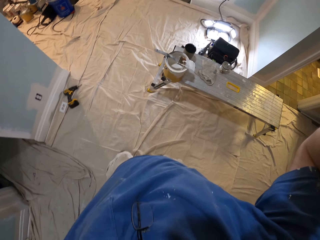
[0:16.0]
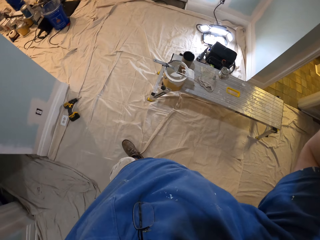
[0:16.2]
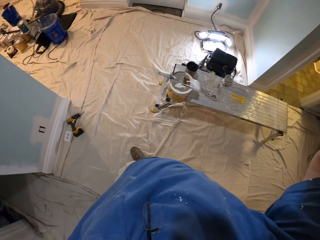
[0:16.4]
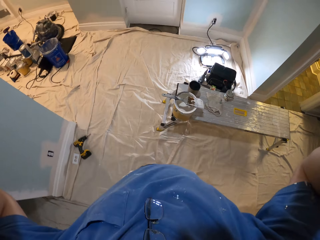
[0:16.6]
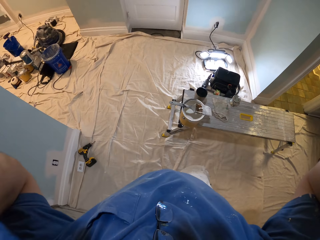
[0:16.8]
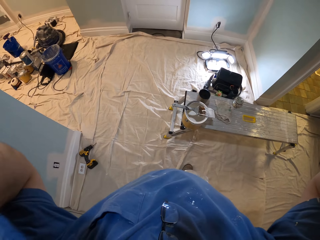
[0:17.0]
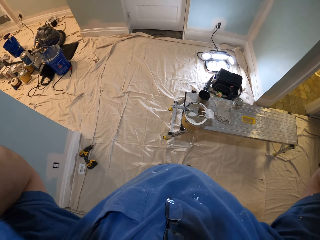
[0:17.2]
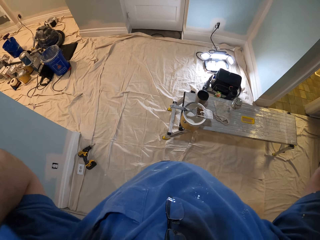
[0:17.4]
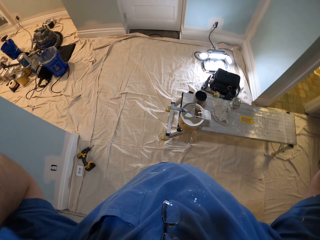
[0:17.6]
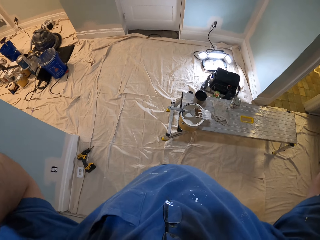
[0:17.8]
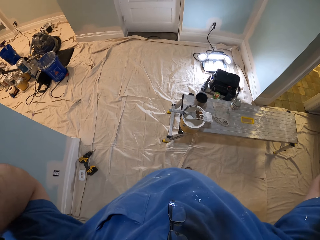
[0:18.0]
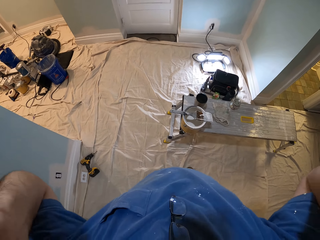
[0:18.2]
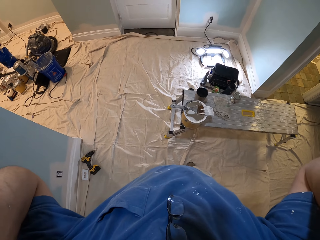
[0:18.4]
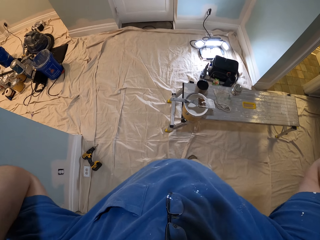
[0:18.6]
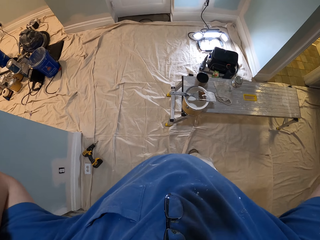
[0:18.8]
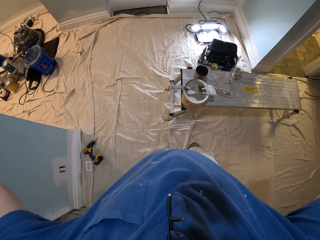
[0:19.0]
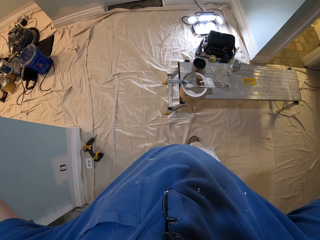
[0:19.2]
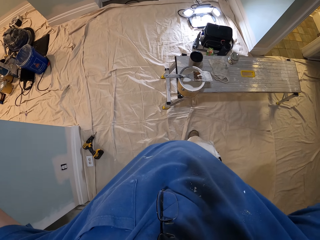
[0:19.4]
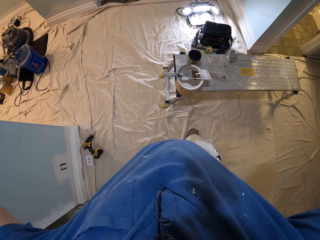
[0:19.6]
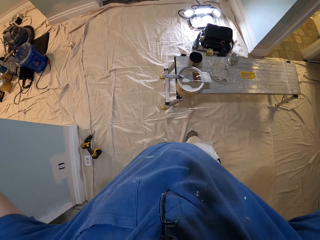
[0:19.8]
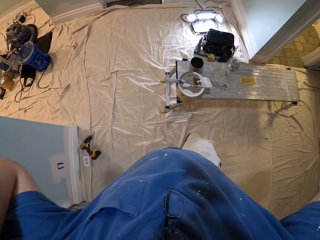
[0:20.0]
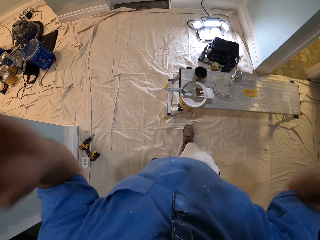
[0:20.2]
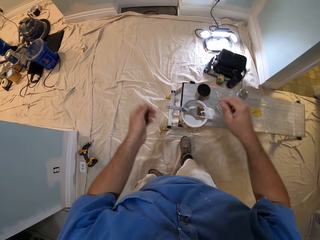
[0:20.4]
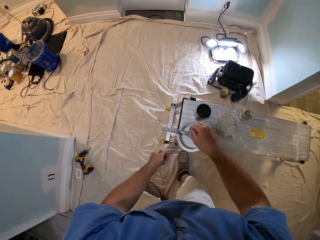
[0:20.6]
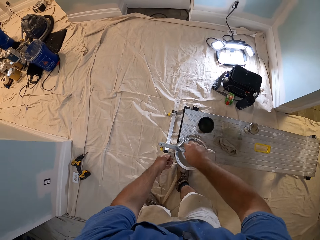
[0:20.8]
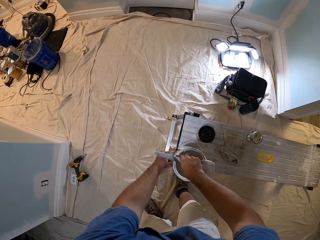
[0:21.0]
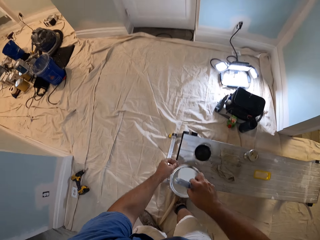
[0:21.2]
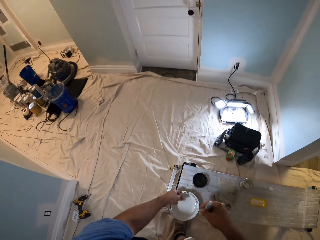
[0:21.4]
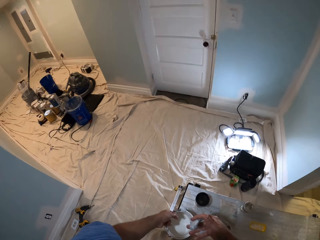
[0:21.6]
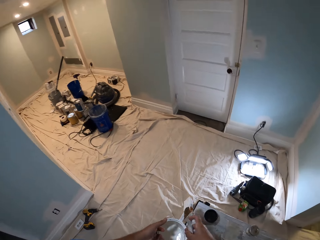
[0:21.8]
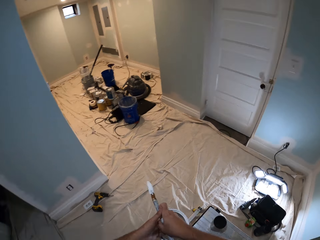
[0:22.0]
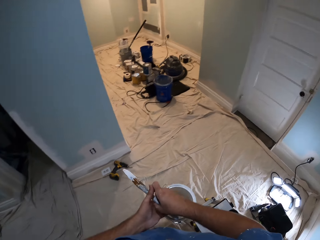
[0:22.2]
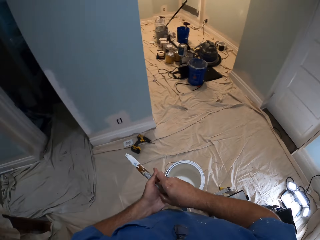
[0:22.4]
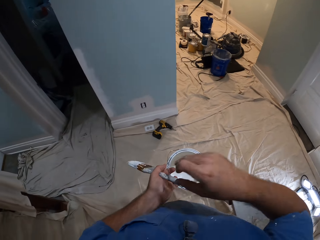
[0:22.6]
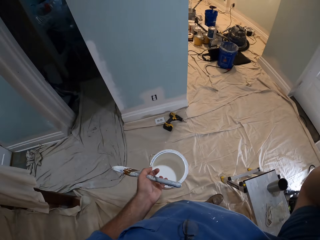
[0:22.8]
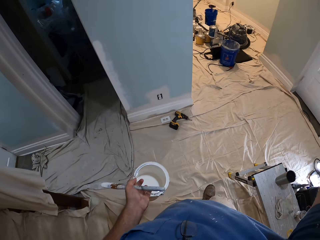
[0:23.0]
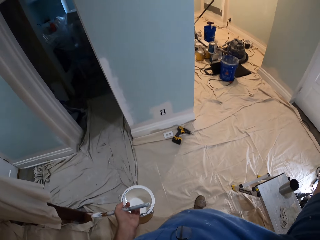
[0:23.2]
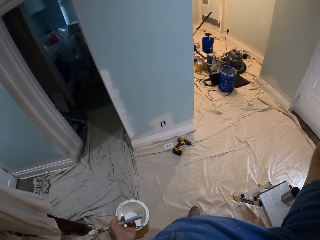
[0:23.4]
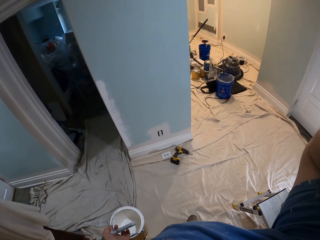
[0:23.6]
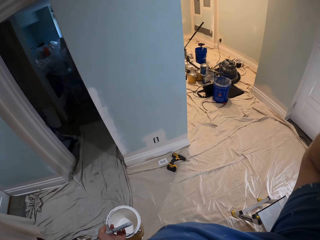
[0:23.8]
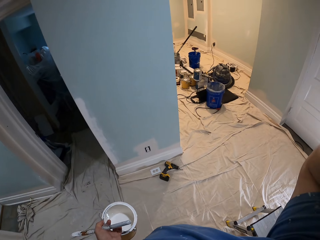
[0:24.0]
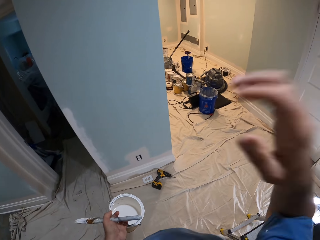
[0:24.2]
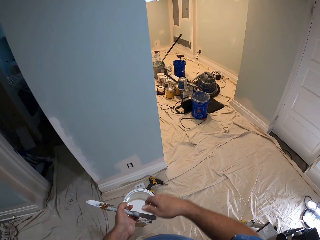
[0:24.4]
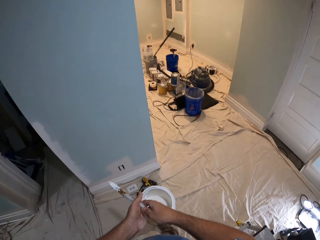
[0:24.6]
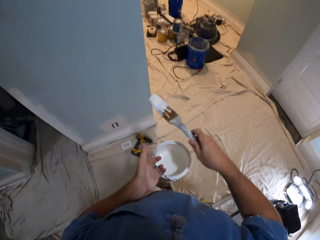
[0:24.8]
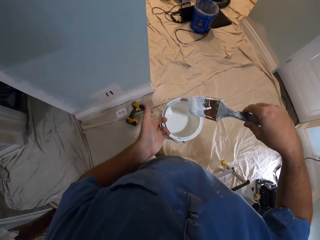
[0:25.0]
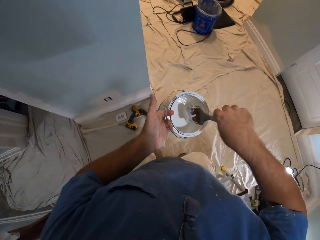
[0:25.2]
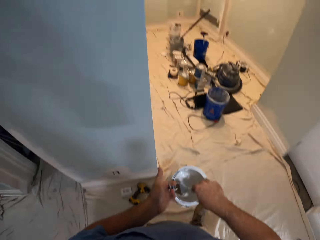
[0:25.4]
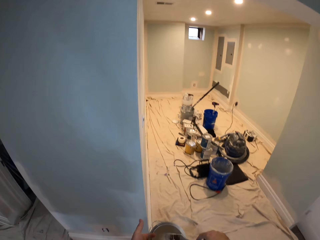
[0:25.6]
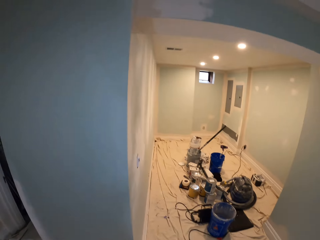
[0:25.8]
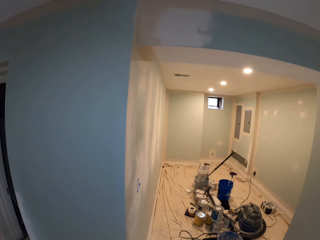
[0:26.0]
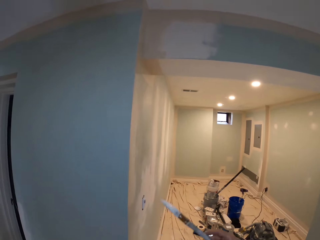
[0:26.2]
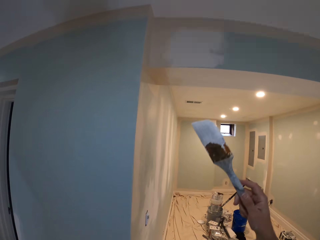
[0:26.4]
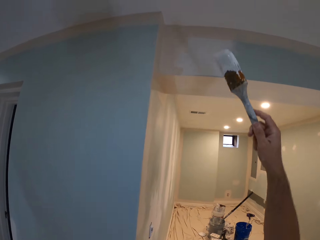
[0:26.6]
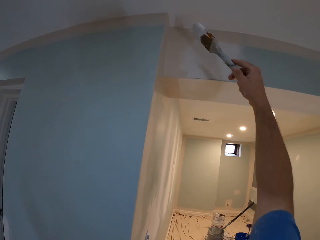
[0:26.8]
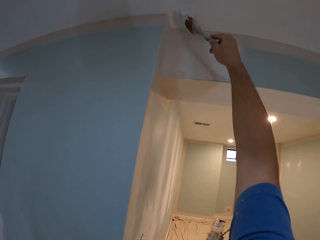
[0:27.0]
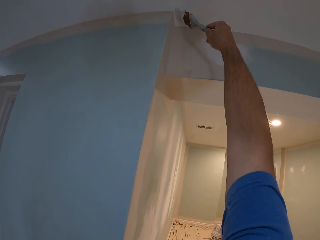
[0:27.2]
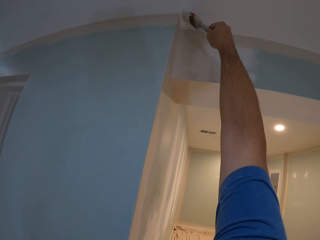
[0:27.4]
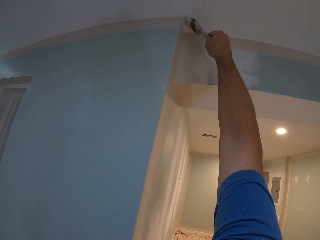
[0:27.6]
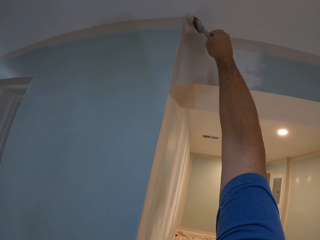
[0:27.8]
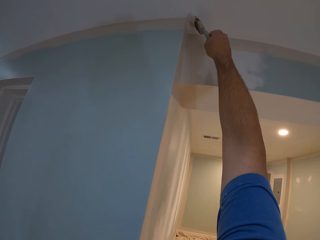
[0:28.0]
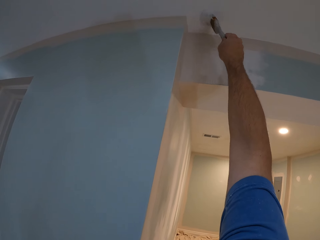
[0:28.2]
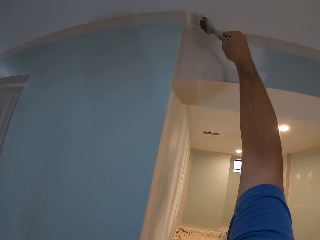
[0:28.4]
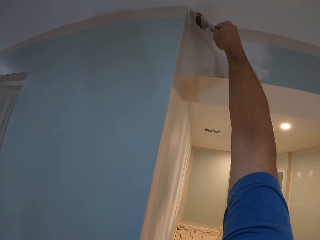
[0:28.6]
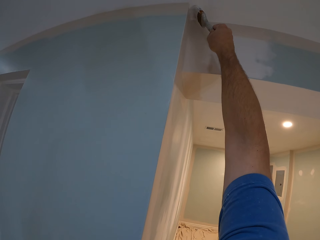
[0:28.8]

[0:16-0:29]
The camera wearer steps forward in the room. He picks up a paint brush and a paint bucket. He switches the paint brush and the paint bucket to his left hand. He touches an object on the ceiling. He dips the paint brush into the paint bucket. He moves towards. He paints the ceiling of the house.

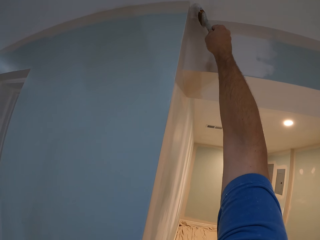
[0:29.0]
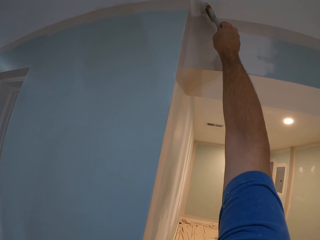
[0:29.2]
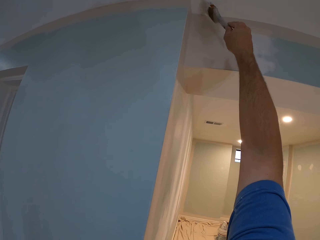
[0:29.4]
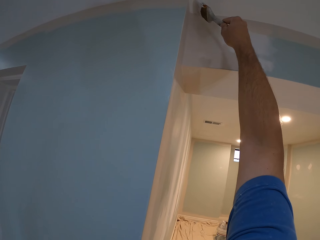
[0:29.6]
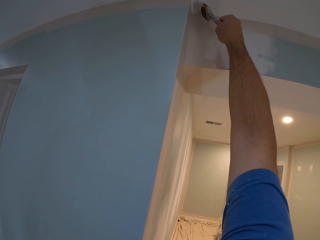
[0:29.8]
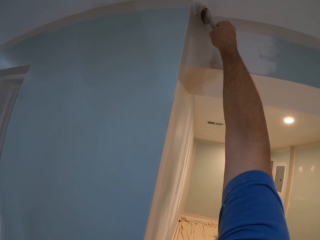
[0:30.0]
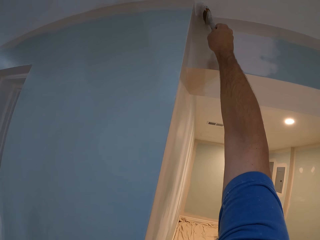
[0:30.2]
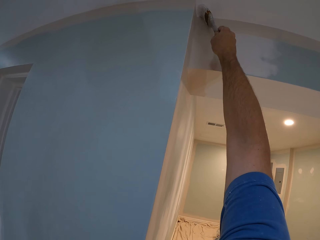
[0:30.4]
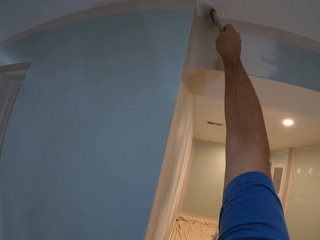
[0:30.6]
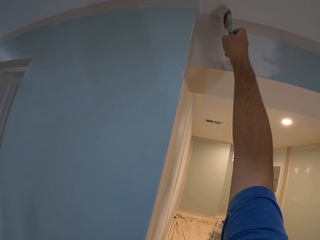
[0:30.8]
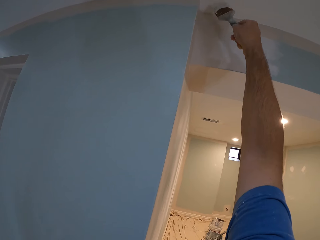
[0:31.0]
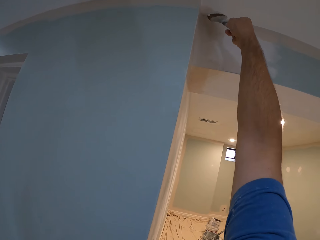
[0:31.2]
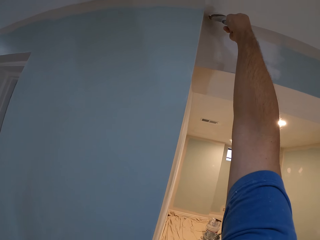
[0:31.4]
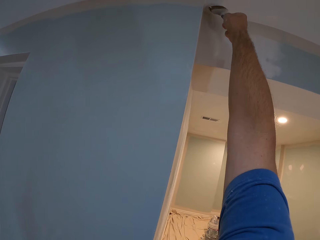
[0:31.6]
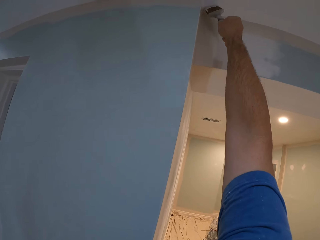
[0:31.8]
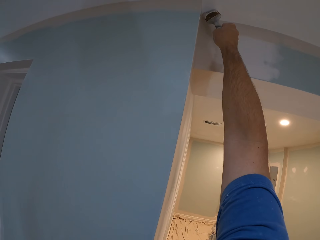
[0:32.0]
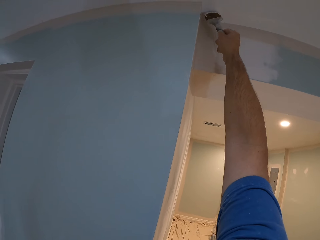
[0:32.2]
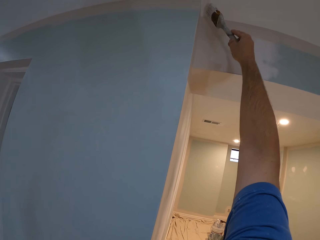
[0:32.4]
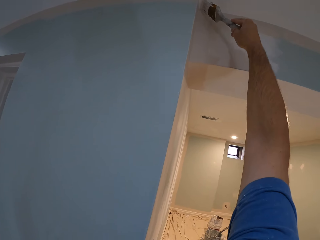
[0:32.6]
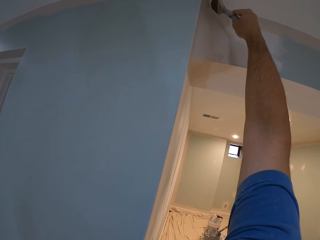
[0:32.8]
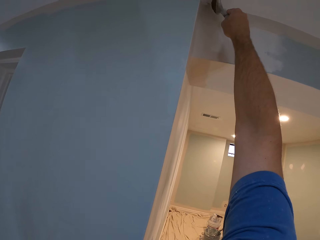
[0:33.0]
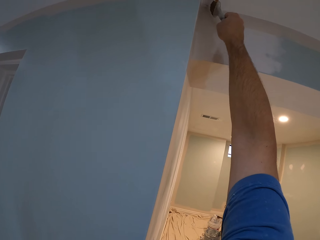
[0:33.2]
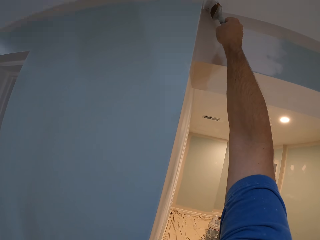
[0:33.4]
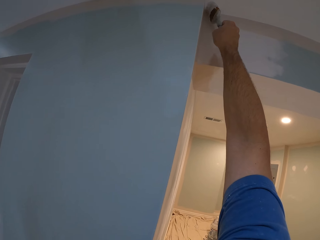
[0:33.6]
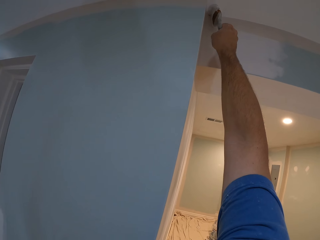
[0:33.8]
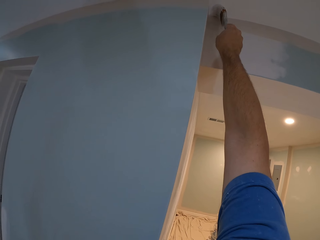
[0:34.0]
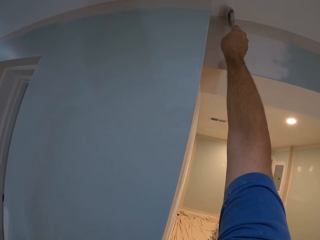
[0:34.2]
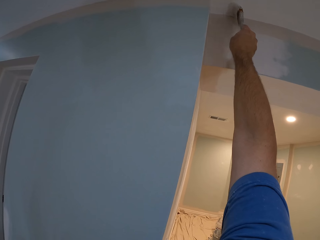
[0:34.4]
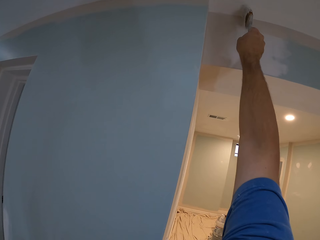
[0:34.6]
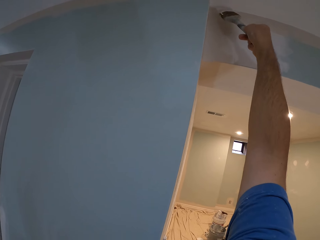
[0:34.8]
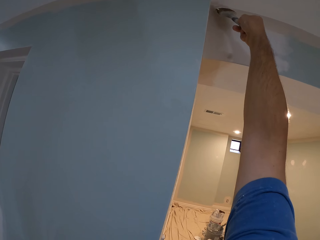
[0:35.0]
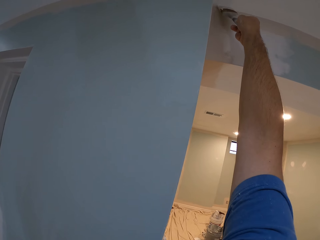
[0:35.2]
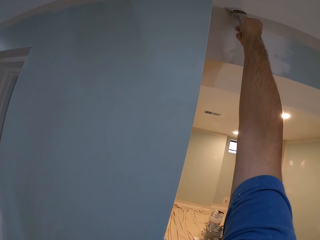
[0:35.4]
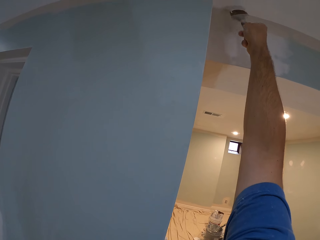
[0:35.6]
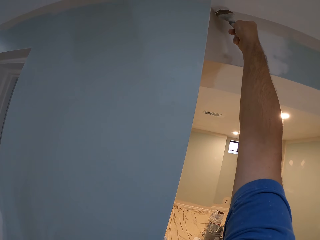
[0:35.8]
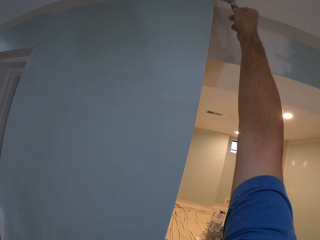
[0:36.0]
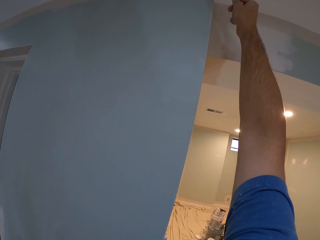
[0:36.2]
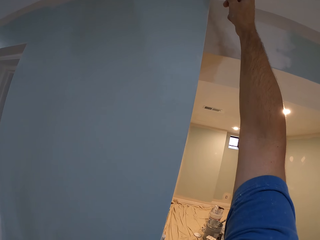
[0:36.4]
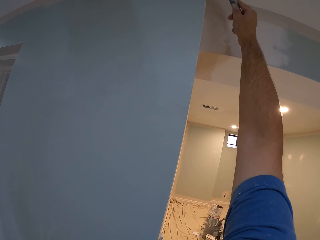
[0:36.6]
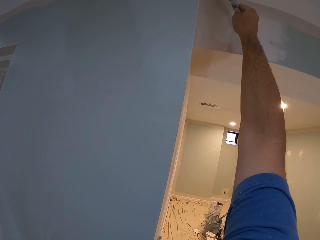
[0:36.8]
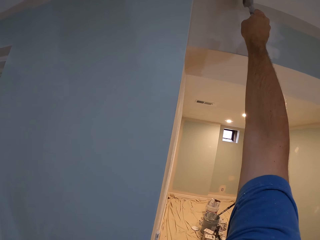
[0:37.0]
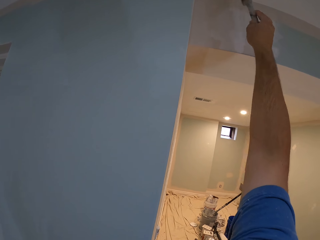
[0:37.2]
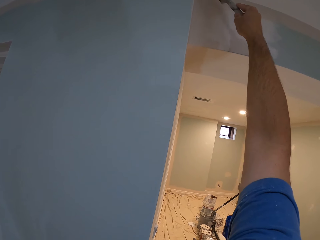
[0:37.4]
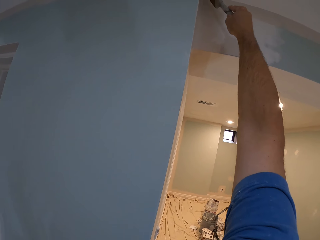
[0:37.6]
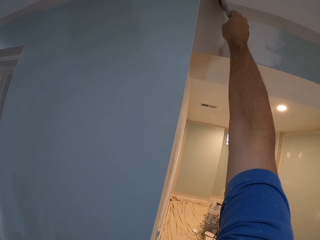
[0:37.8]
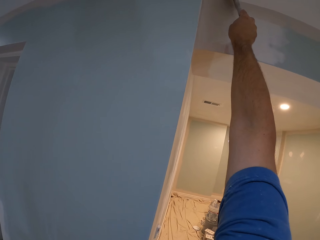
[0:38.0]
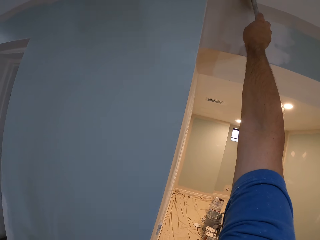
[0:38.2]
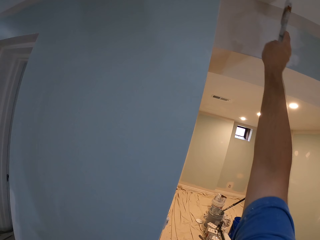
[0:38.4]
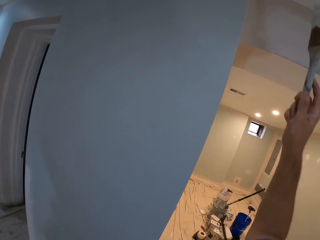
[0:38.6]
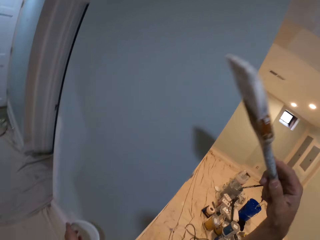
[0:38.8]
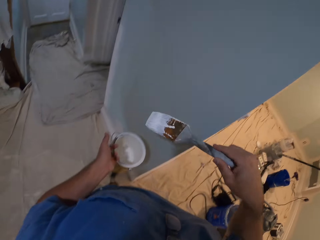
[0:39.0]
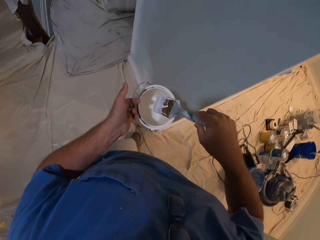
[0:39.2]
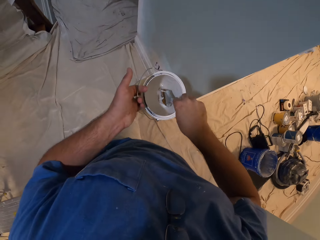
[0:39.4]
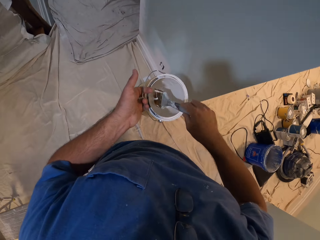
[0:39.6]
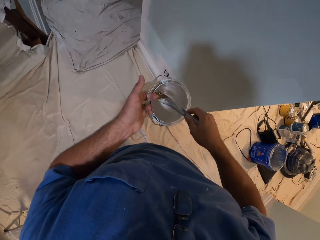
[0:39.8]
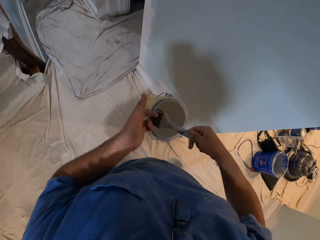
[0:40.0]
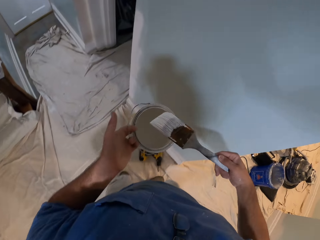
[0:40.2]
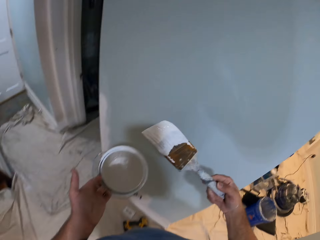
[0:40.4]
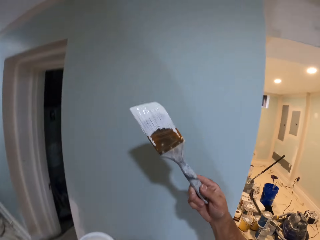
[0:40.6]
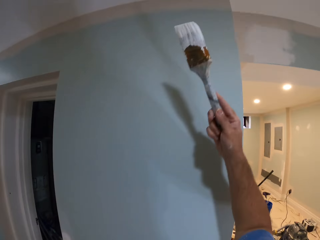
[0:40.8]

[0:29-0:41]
The camera wearer walks and paints the upper wall. They dip a paint brush into a paint bucket.
